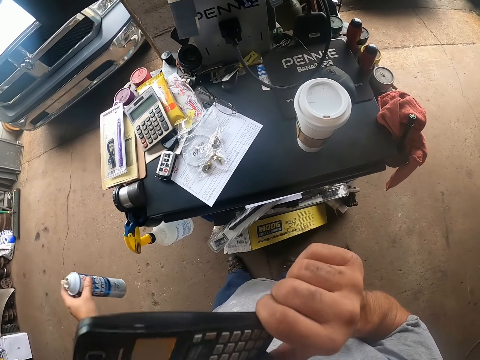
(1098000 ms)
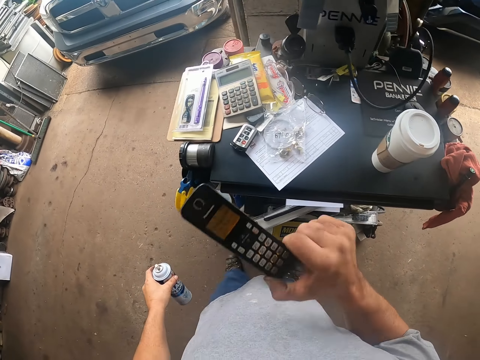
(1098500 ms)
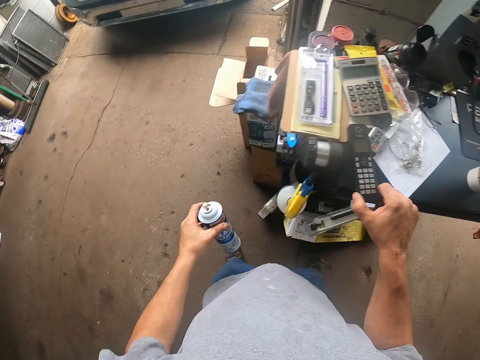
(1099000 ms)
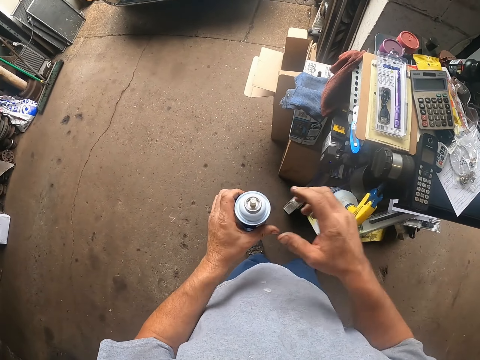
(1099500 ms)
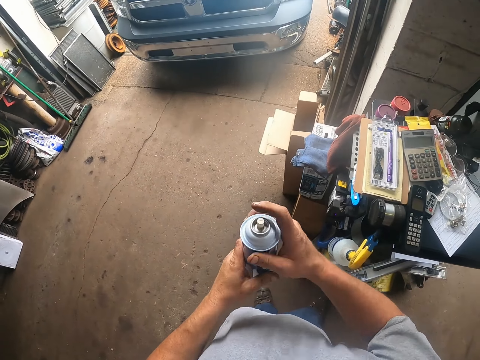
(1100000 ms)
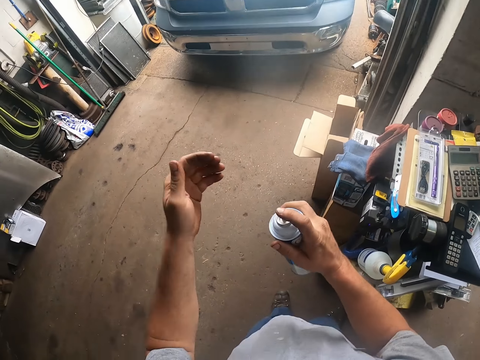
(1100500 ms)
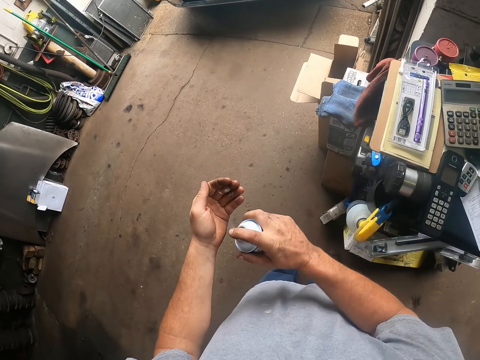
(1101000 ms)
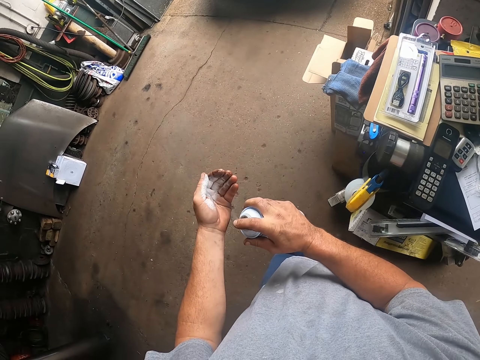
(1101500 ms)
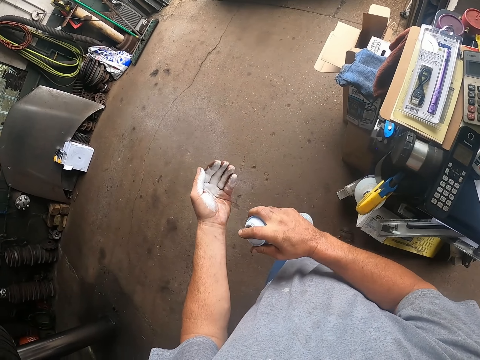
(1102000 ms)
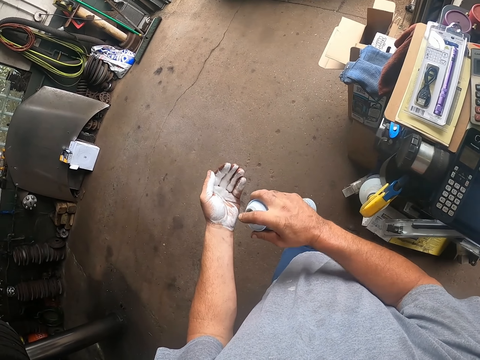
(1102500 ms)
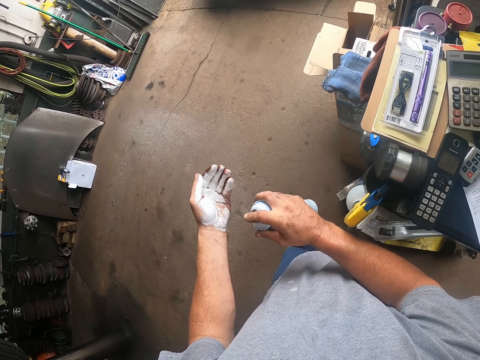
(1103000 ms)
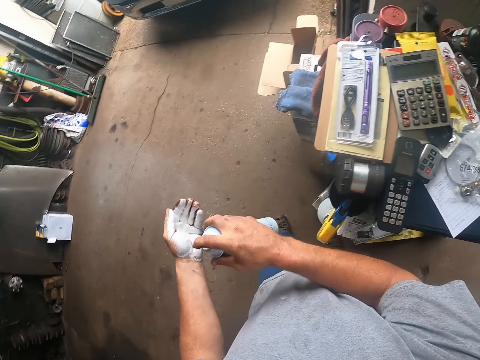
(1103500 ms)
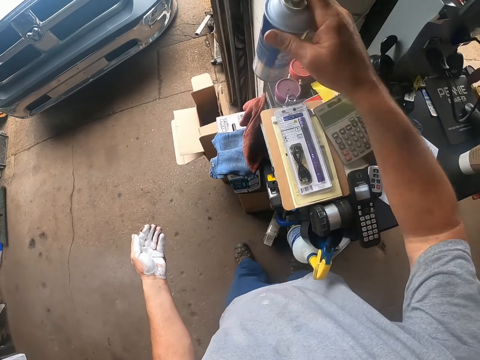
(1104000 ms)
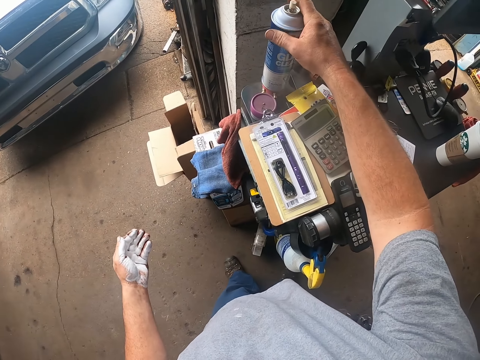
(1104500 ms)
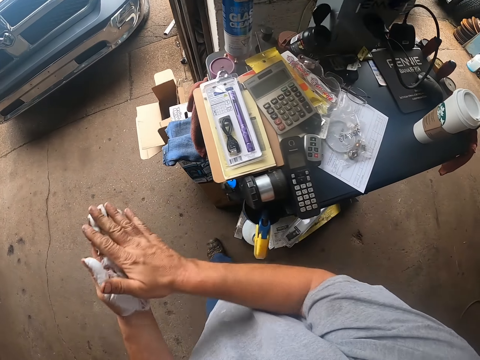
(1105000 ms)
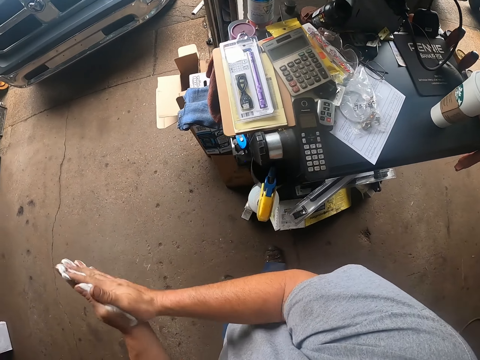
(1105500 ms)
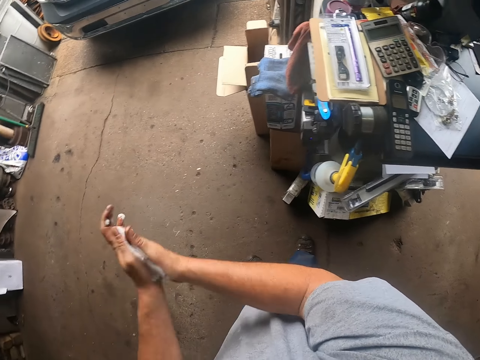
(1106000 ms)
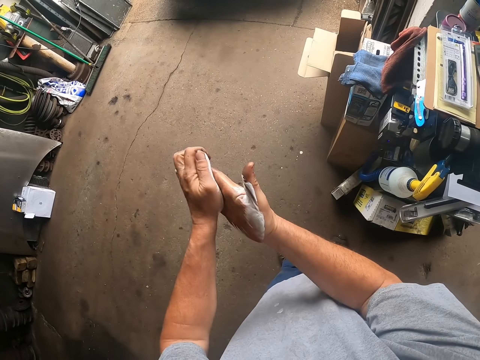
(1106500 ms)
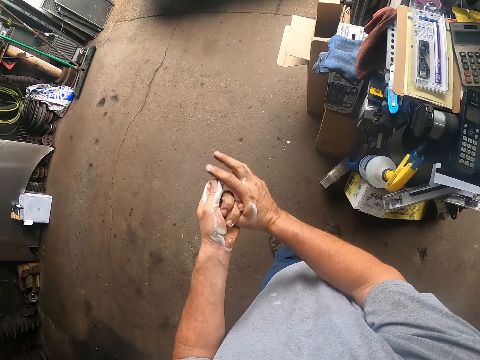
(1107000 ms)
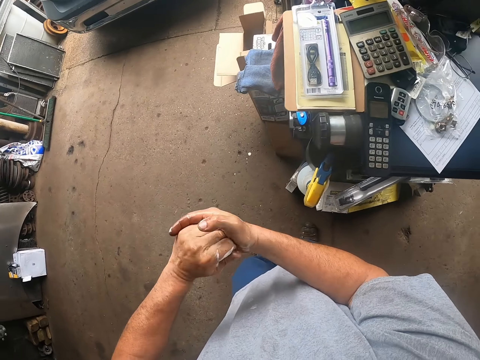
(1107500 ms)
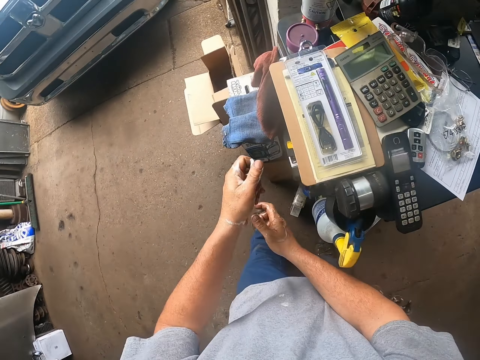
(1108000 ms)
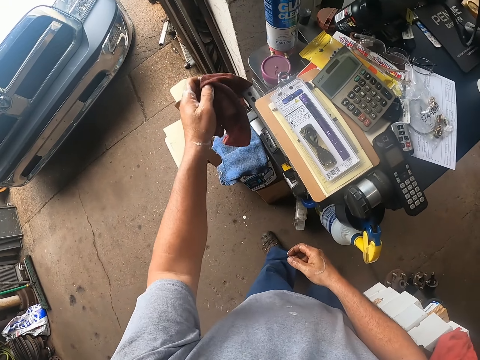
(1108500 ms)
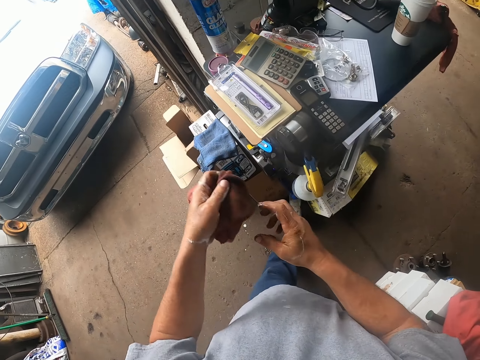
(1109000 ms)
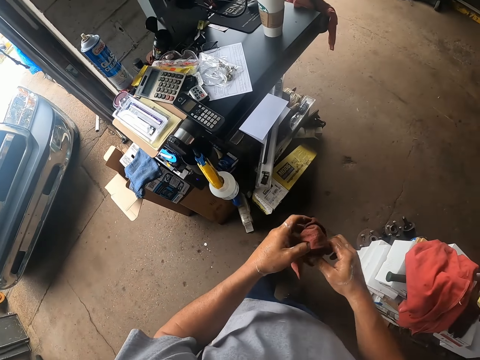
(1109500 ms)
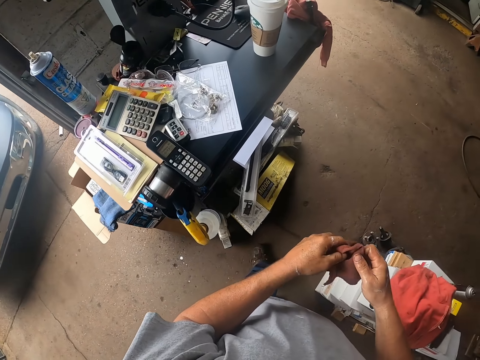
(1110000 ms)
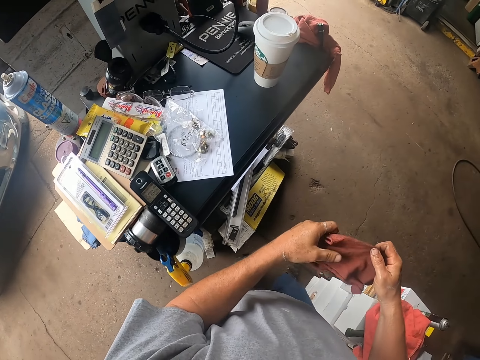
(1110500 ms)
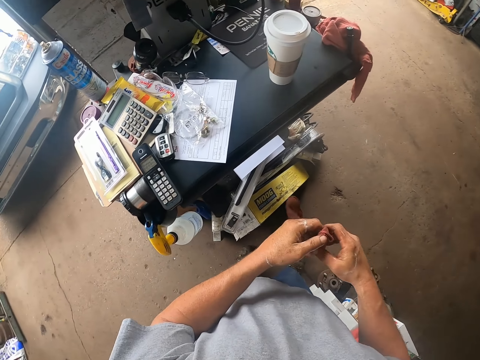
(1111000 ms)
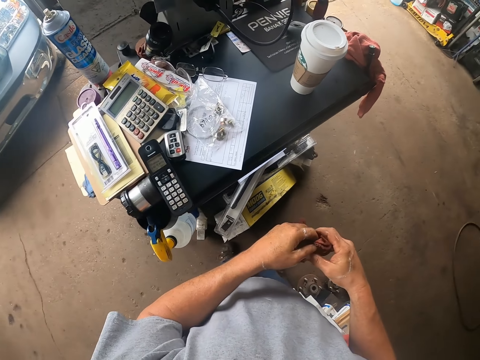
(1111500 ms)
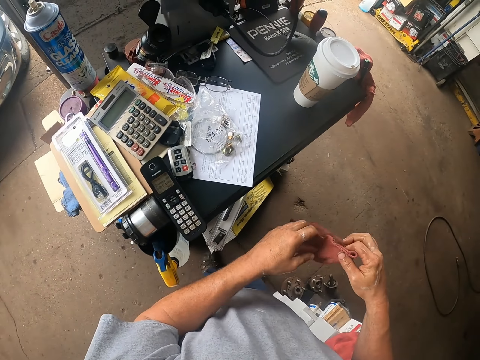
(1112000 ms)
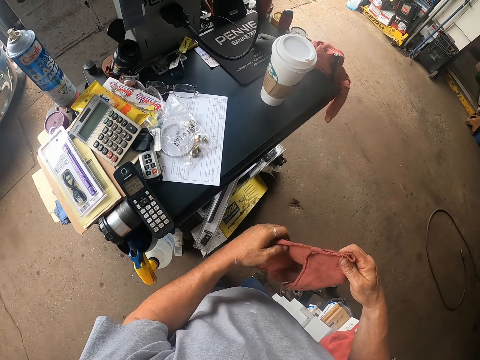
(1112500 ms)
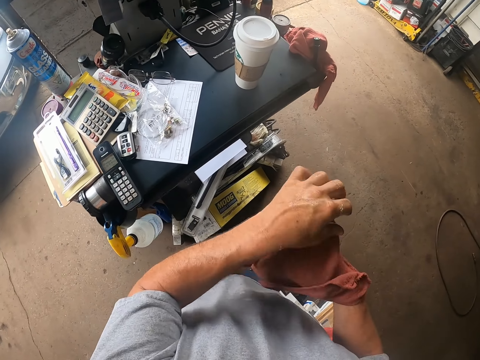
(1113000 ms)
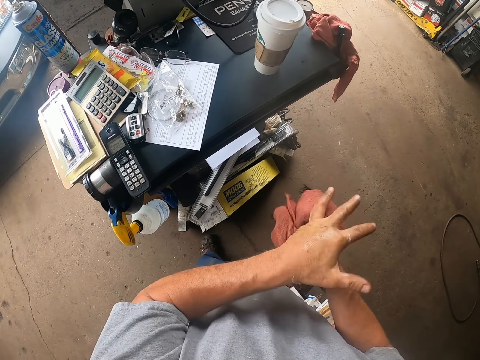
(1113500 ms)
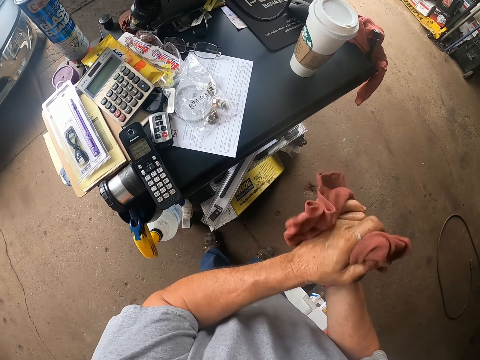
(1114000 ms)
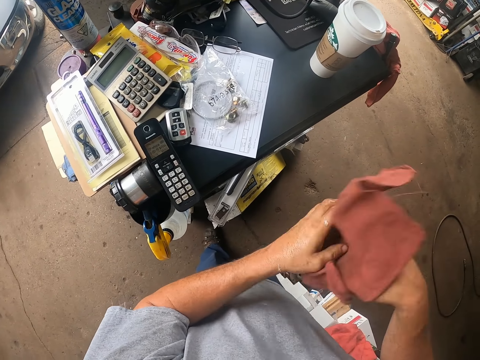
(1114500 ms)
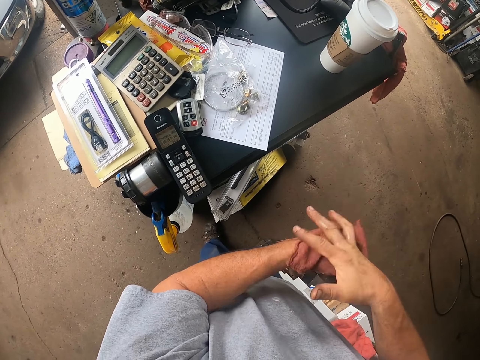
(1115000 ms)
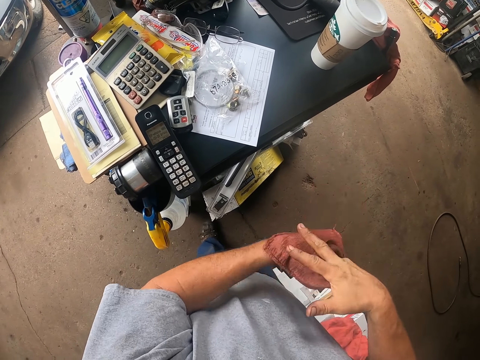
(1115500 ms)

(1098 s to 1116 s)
The camera wearer stares at the telephone. He puts the phone on the table. He sprays on his hand, shakes the spray bottle. He places the spray bottle on the table. He rubs his hands together. He picks up the hand towel or napkin from the table. He cleans his hand with the hand towel. He unfolds the napkin. He wipes his hands with the napkin.

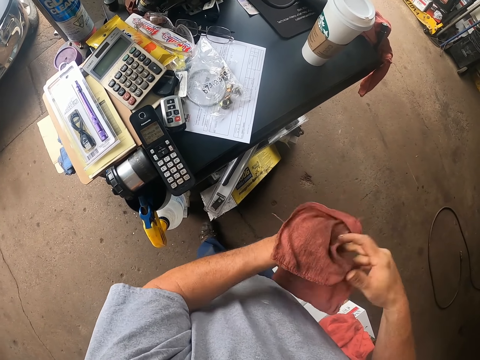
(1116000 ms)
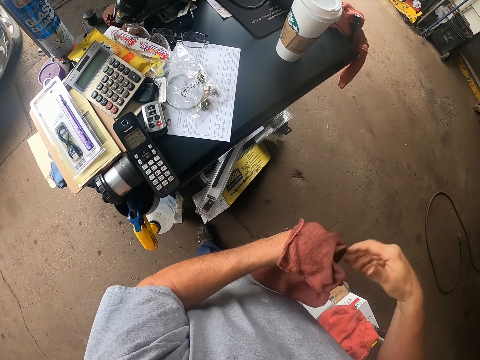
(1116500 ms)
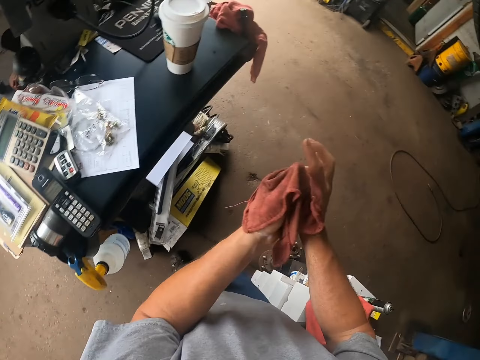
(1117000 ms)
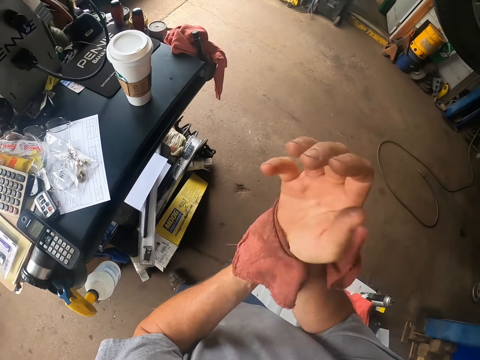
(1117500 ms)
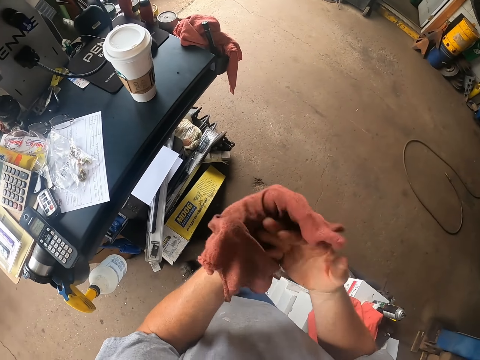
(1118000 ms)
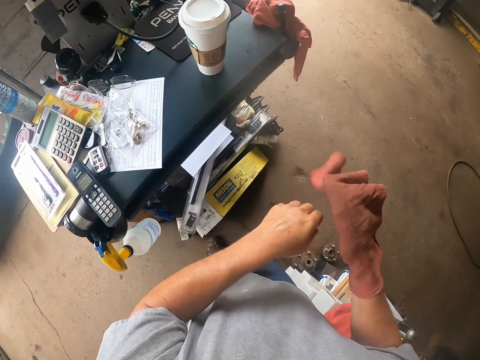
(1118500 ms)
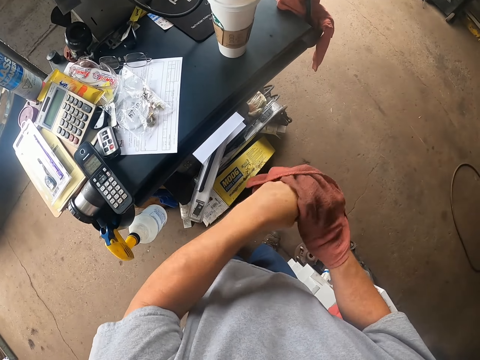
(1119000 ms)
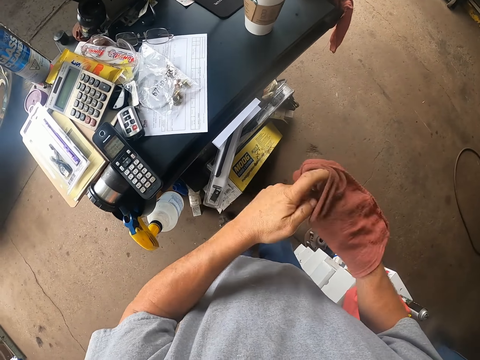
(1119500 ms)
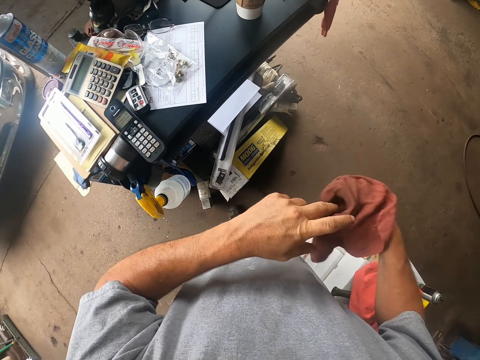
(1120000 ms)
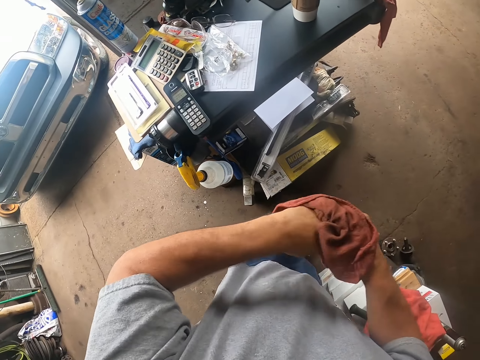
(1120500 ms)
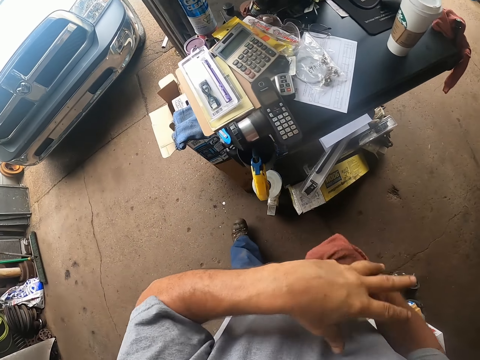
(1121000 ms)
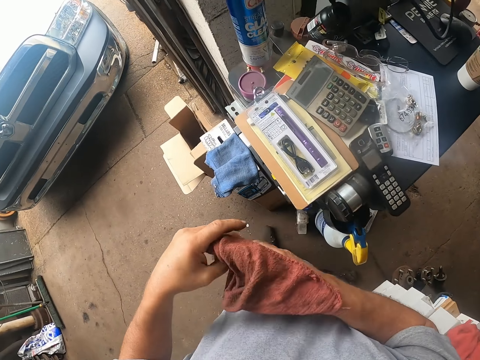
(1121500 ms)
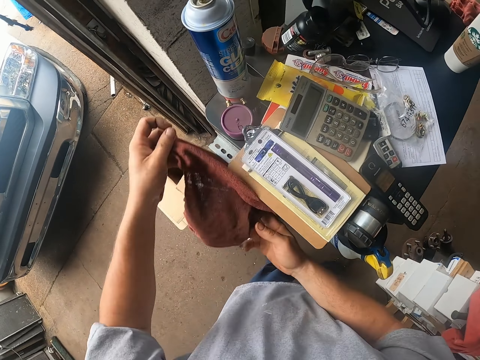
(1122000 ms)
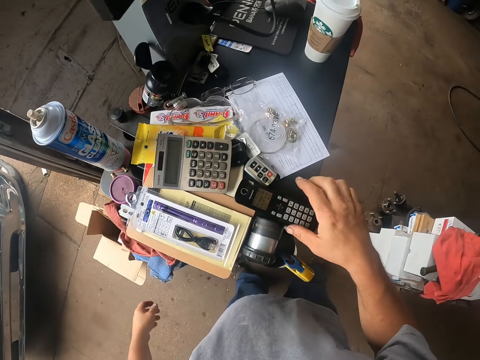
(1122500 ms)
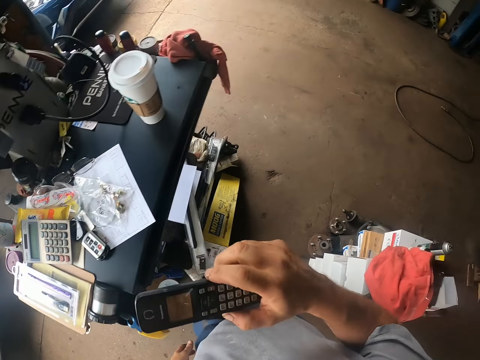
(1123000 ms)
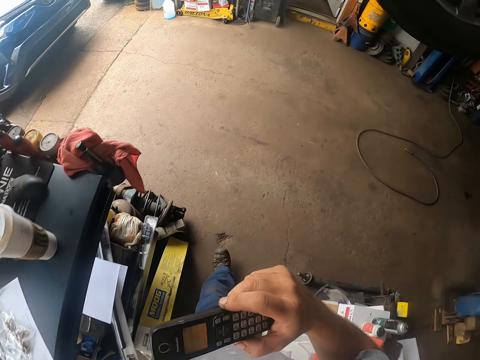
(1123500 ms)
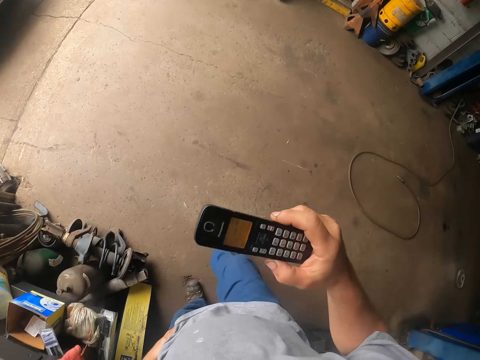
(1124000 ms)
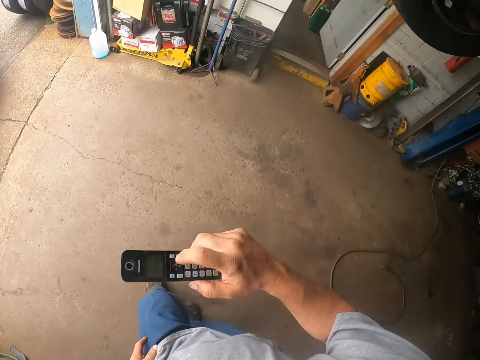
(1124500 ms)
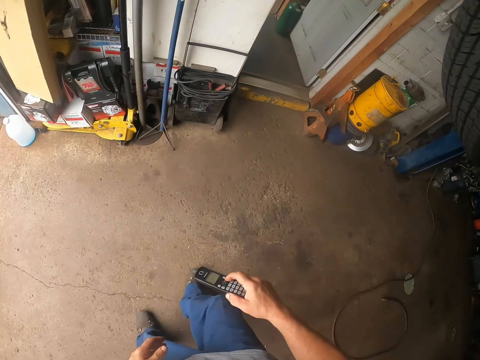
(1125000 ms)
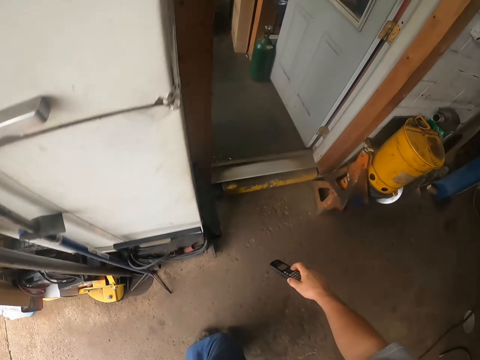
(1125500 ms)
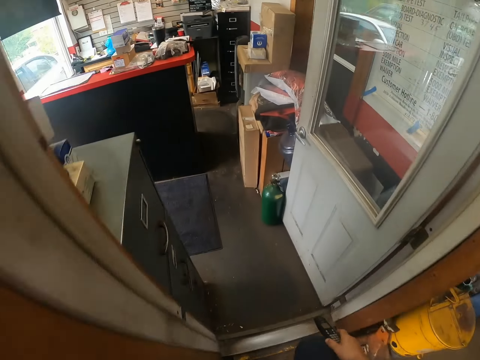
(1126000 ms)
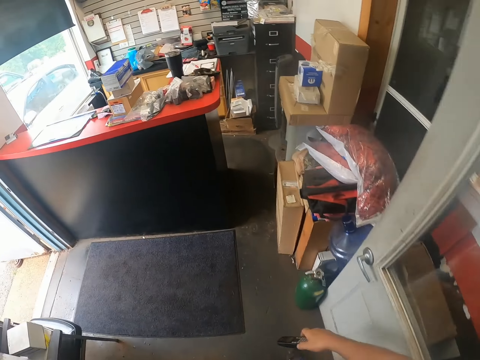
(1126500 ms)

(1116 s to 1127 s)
The camera wearer drops the hand towel on the table. They hang the napkin on the table. They pick up the phone from the table. They walk to the garage office.
